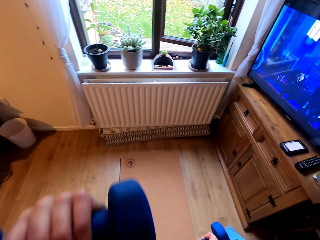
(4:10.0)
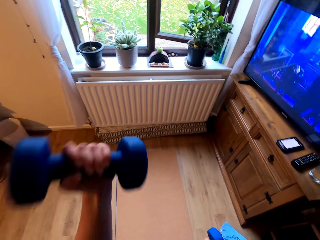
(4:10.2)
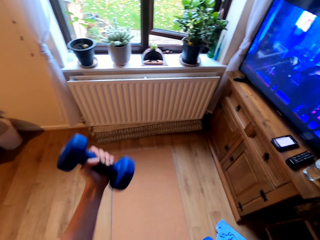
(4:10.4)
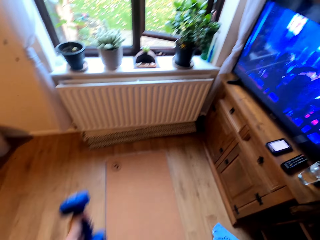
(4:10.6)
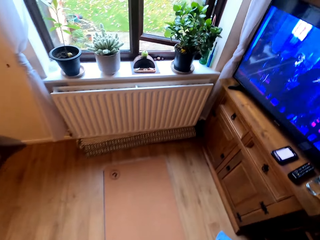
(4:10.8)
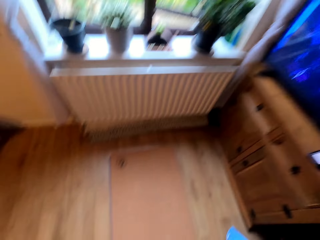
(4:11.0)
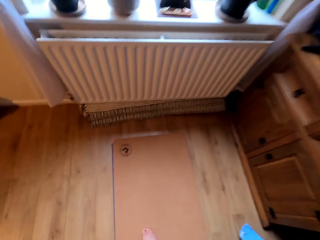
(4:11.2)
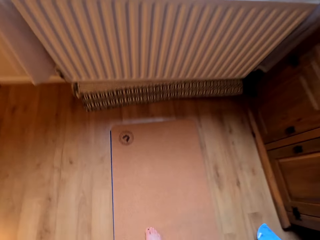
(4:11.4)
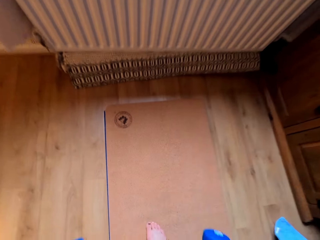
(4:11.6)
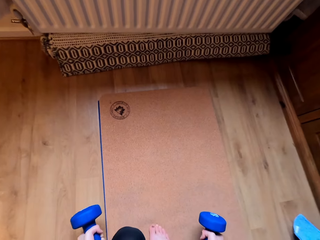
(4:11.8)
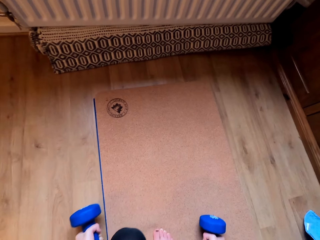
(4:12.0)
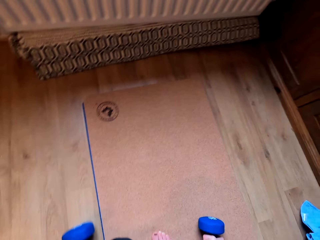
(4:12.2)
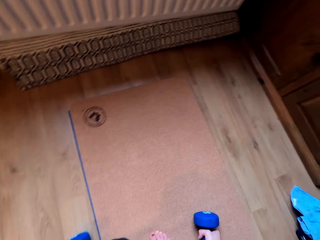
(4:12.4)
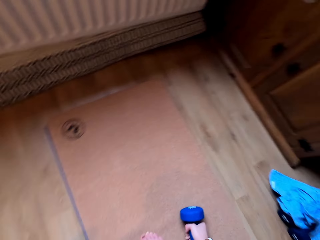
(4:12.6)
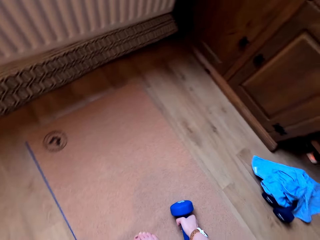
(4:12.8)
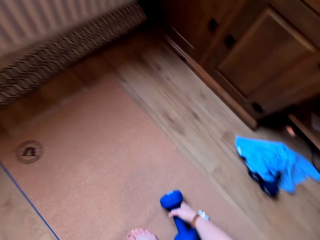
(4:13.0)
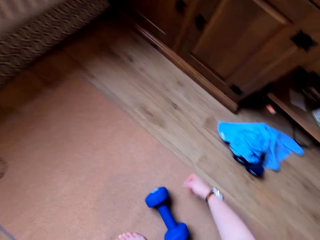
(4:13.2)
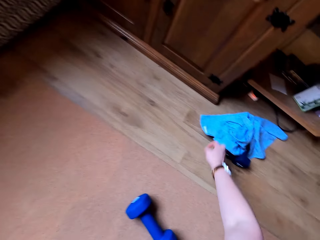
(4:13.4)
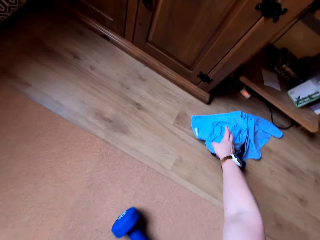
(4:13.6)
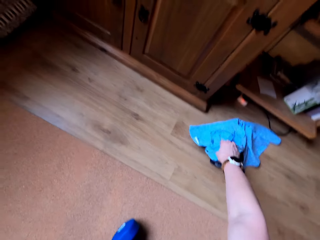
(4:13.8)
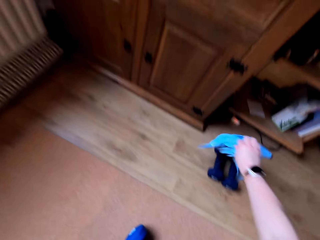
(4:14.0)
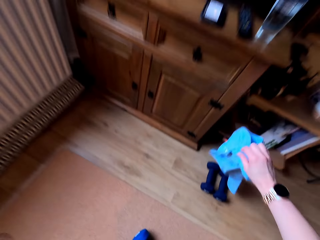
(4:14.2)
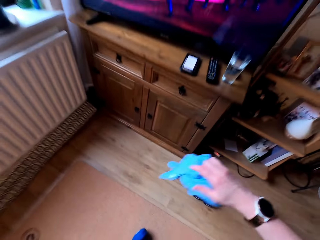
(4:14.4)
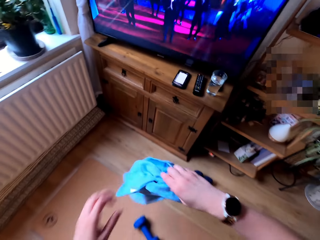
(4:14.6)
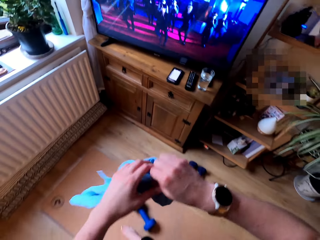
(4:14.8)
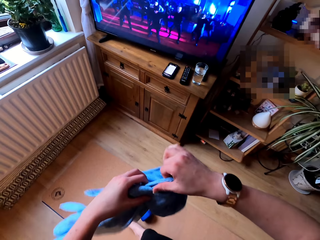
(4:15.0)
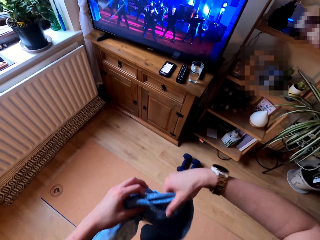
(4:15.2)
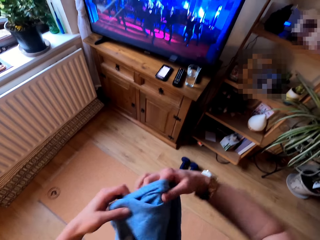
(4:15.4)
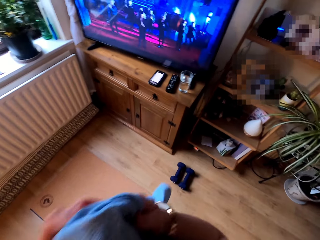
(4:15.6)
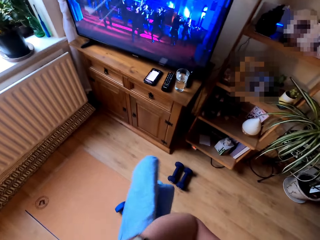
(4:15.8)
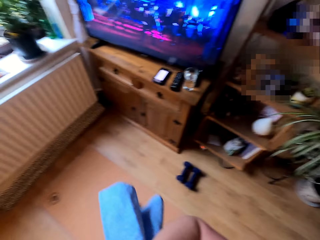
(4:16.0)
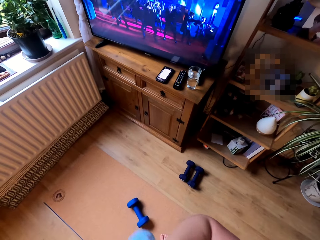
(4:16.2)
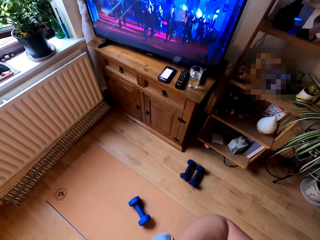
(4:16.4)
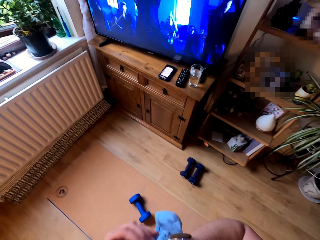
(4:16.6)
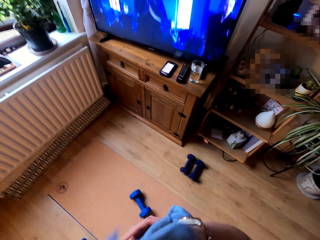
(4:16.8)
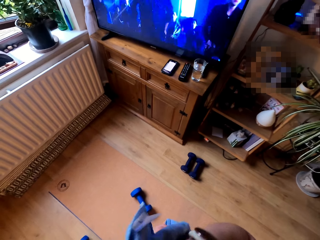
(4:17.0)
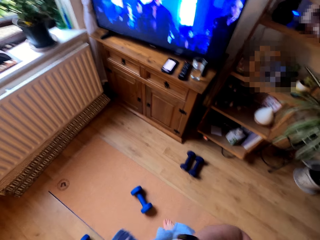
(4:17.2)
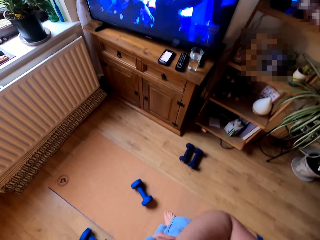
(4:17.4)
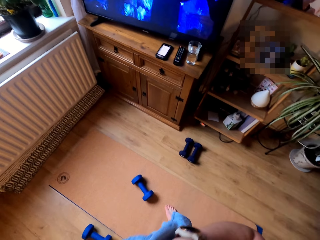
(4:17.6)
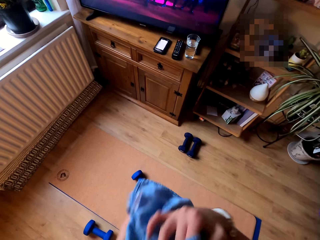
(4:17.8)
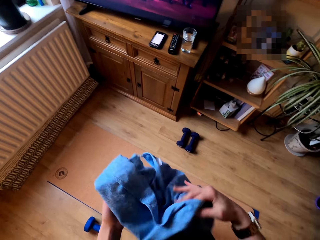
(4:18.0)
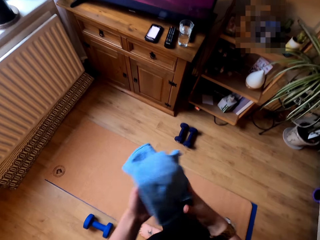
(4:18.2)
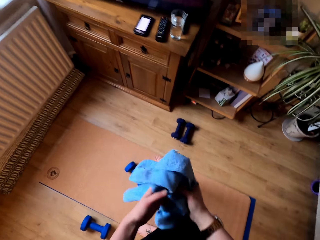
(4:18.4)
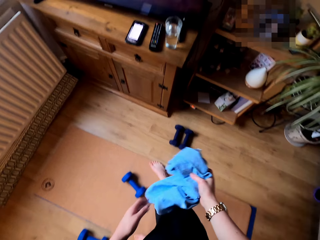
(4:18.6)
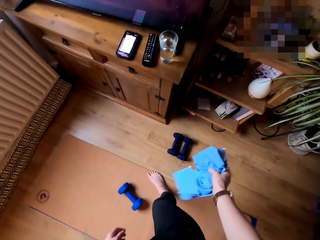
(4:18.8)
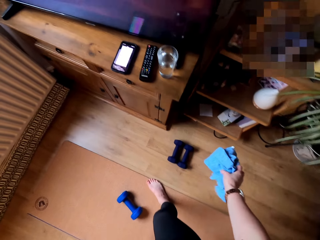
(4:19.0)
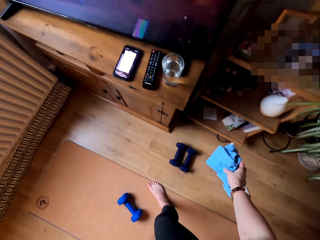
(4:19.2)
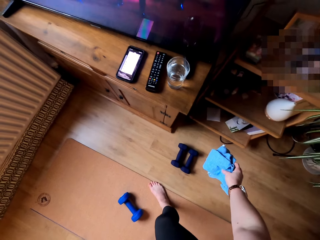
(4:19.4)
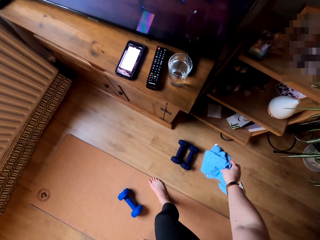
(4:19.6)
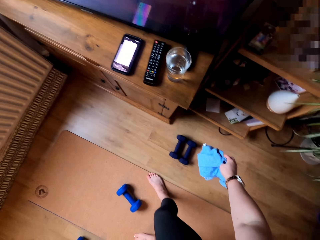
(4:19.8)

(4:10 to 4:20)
The camera wearer puts the dumbbells on the floor. They pick up a towel on the floor. They hold the towel with the other hand. They wipe the face. They lower the towel on the floor.

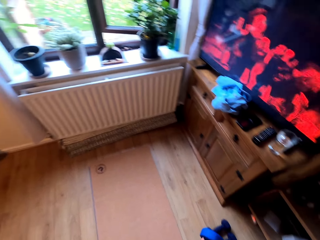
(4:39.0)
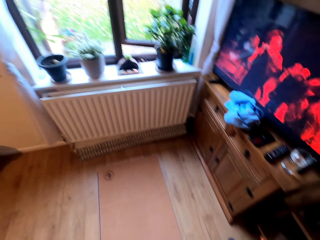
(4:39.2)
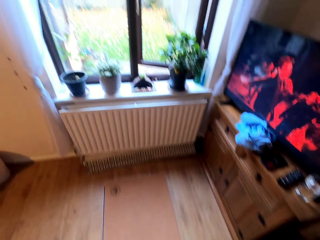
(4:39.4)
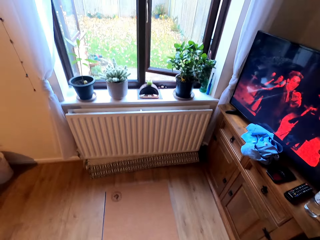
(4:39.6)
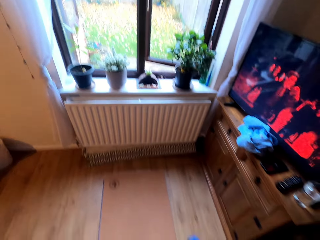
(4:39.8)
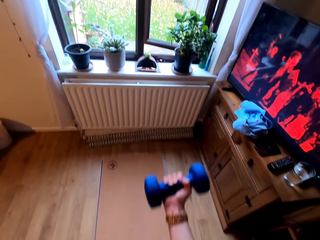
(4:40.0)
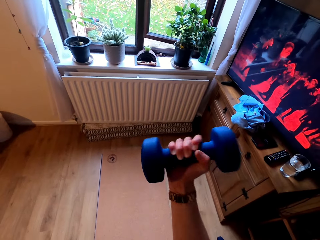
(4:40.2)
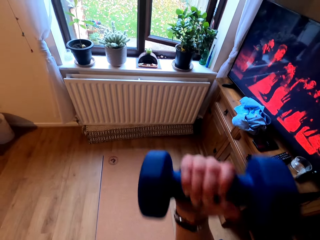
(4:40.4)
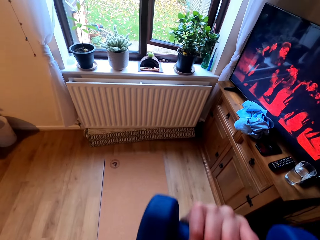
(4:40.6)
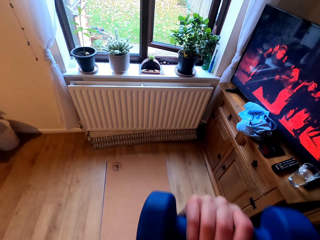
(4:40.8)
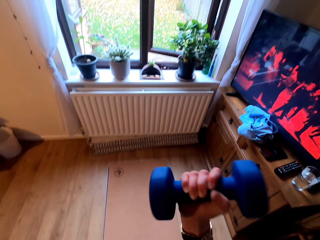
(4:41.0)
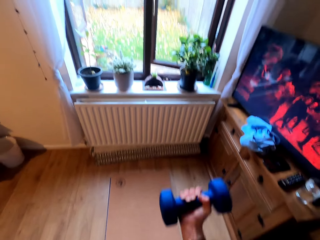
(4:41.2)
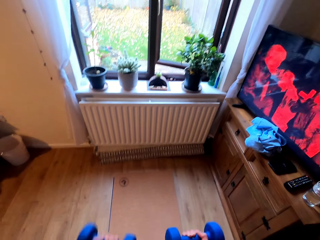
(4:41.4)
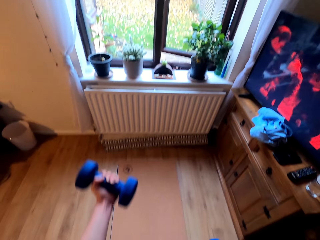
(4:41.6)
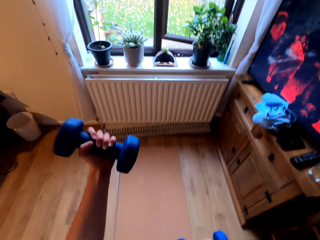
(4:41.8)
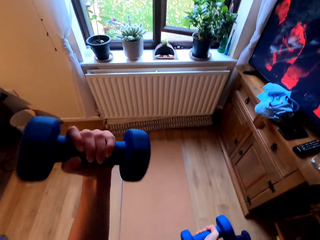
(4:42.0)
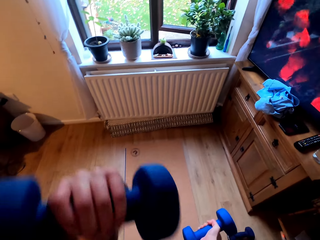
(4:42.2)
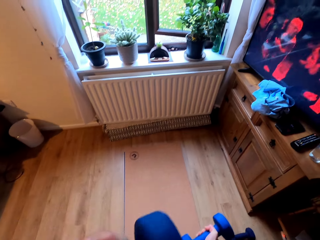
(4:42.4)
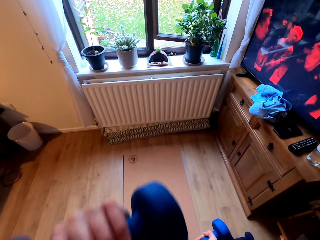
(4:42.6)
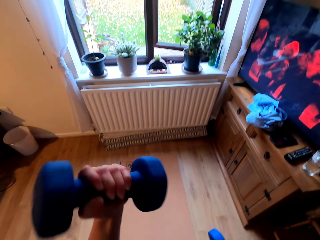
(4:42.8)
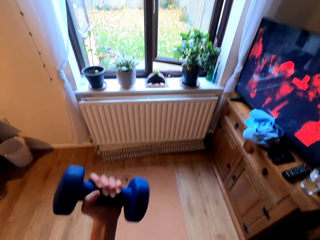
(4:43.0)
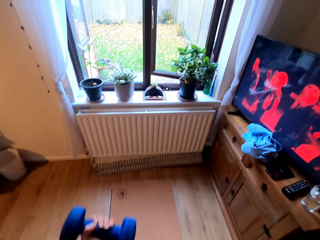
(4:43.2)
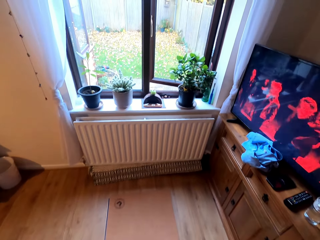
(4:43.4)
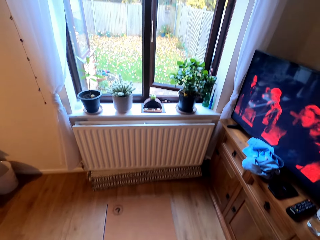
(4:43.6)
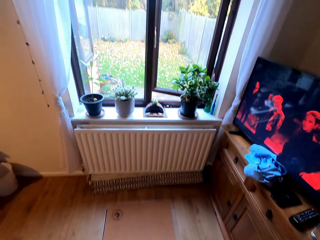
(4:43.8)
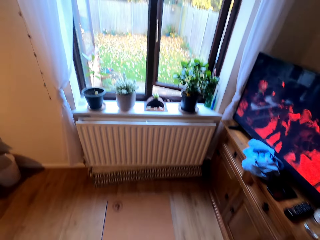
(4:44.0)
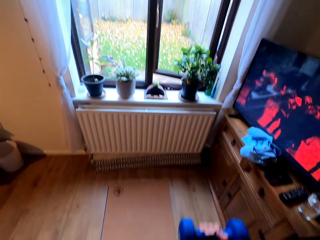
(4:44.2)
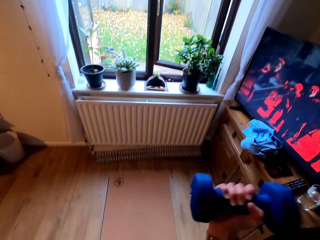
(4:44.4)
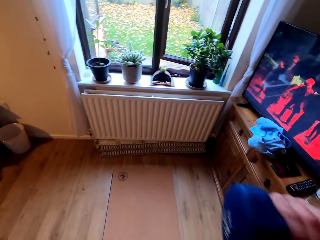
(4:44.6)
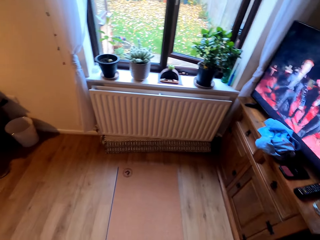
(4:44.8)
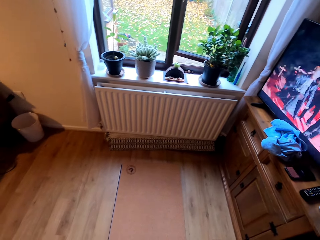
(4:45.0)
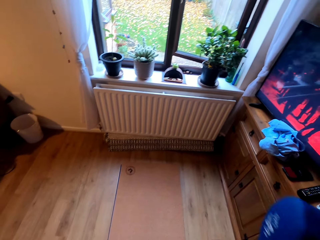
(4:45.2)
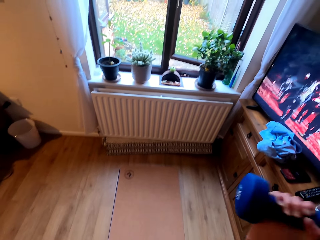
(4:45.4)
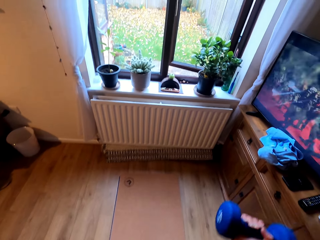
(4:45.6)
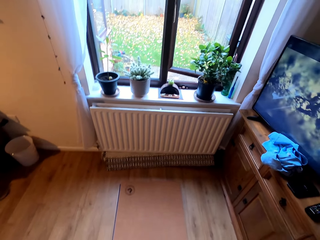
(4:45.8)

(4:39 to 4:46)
The camera wearer lifts the dumbbells.

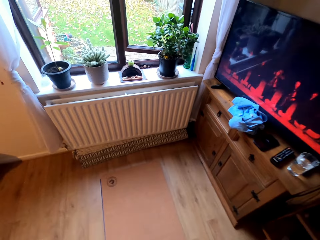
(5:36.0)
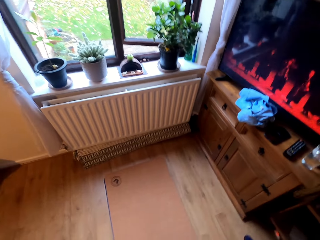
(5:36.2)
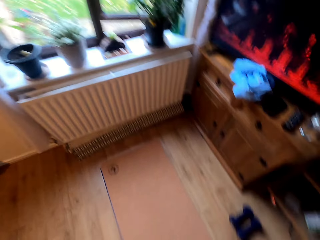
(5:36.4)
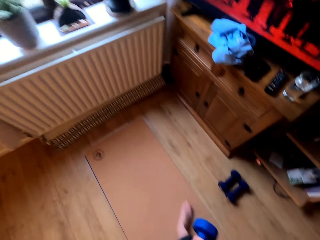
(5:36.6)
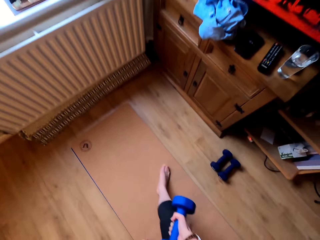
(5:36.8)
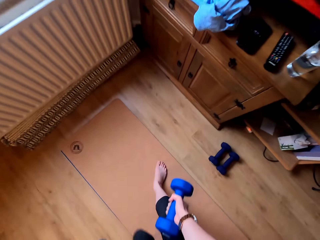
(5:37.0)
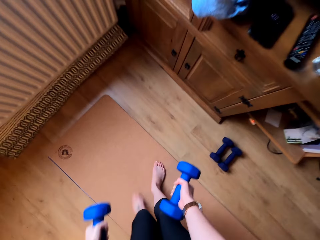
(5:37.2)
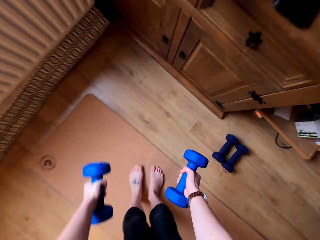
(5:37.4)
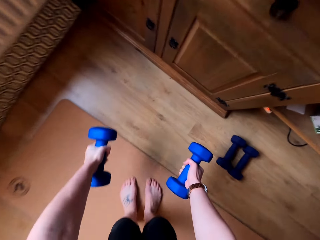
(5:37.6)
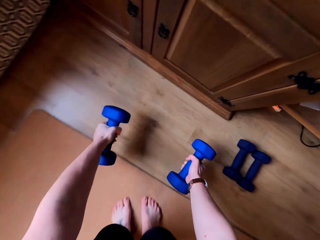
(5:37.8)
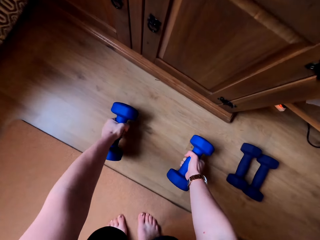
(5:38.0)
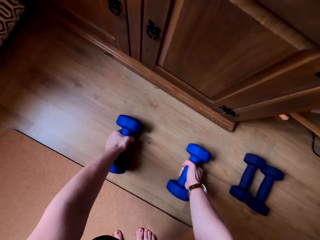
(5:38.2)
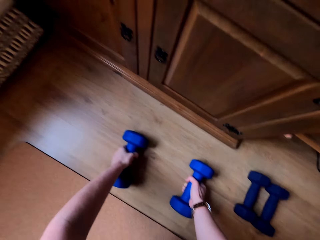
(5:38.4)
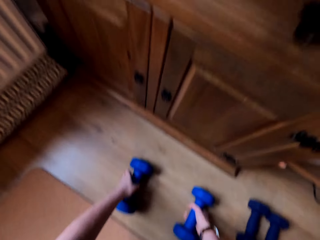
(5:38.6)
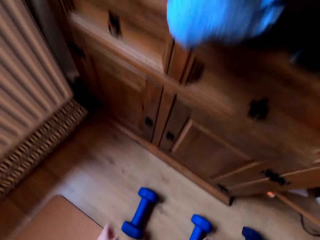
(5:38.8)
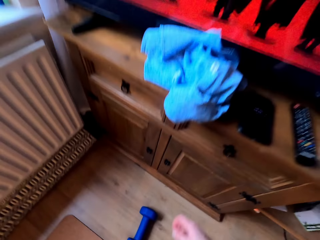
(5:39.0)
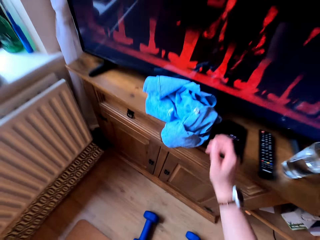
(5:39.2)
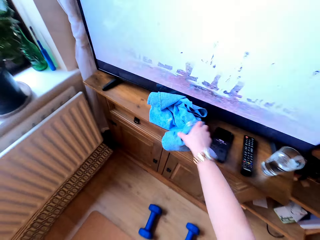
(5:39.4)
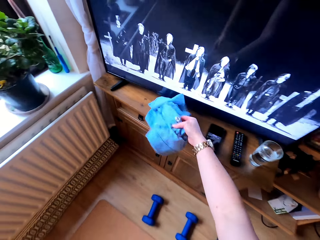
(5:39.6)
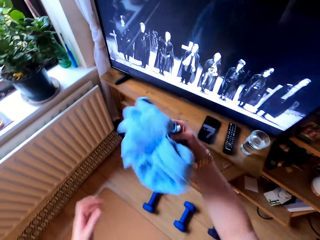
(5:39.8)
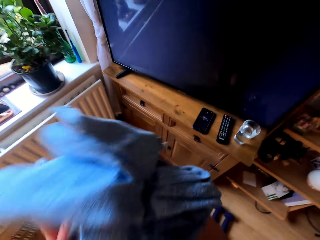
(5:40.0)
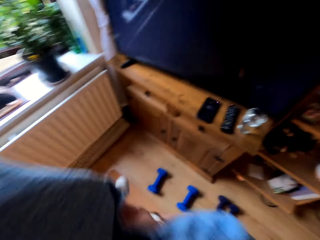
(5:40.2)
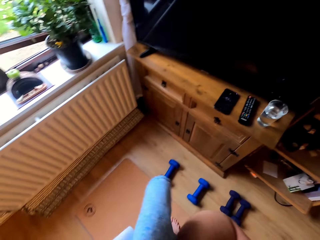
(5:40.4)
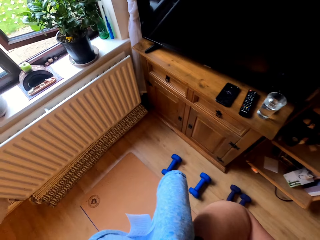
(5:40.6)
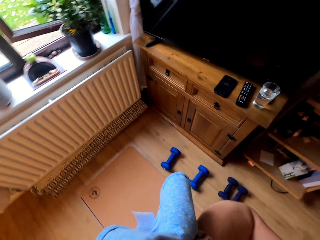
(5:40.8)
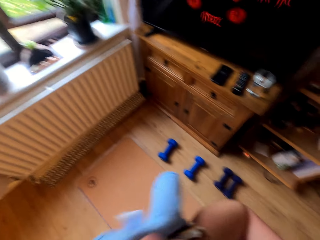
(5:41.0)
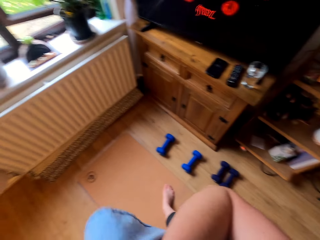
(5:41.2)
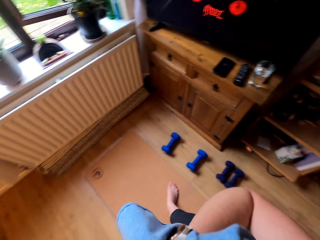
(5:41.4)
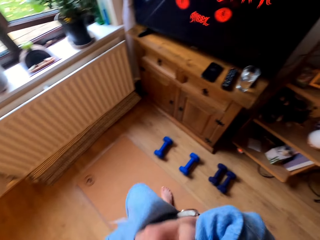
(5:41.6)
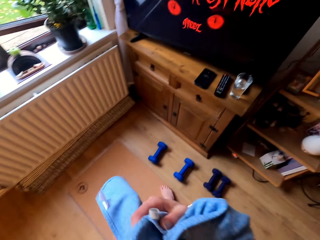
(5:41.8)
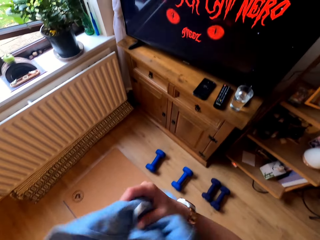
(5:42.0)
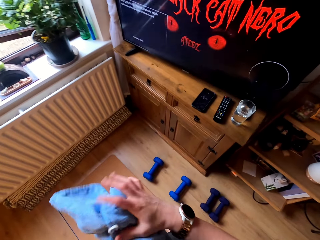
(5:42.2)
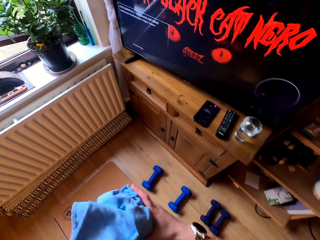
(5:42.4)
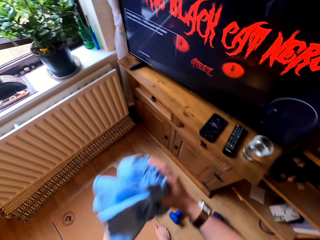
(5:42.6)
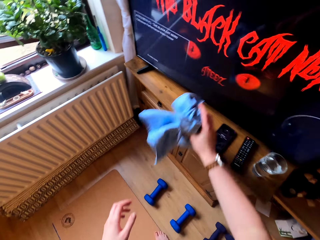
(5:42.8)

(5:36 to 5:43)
The camera wearer puts the dumbbells on the floor. They pick up a towel on a table. They wipe the face.
